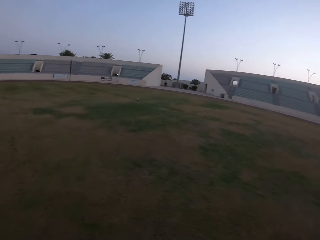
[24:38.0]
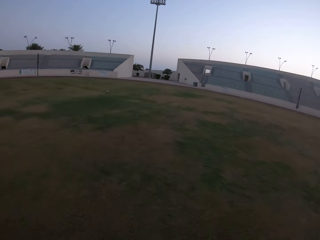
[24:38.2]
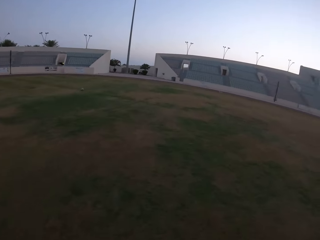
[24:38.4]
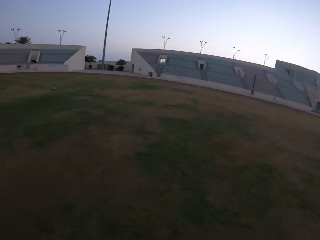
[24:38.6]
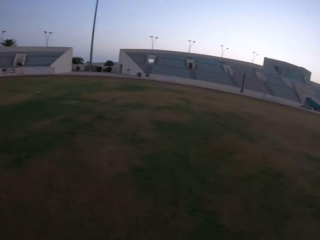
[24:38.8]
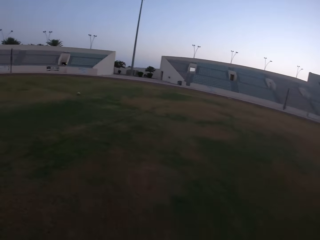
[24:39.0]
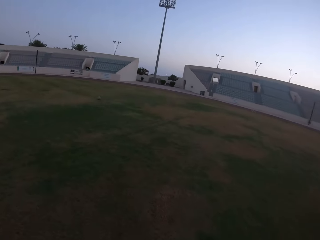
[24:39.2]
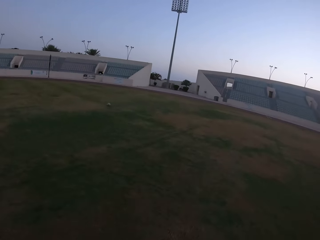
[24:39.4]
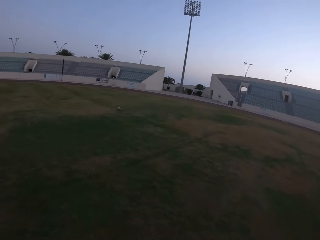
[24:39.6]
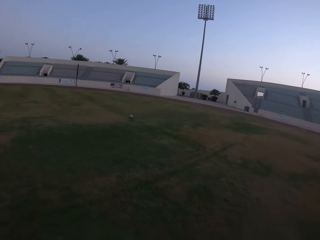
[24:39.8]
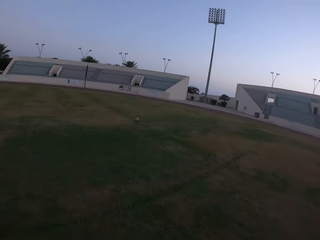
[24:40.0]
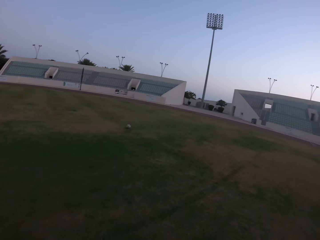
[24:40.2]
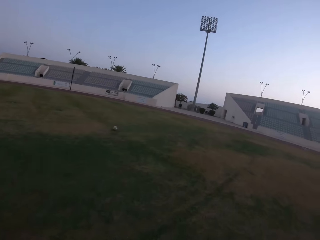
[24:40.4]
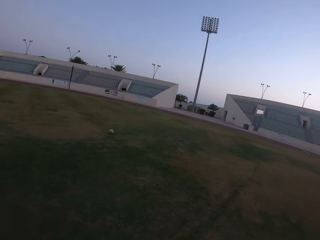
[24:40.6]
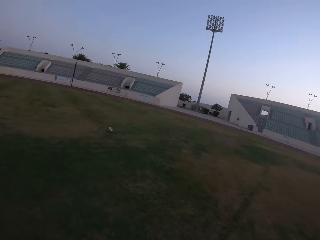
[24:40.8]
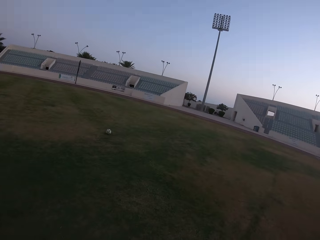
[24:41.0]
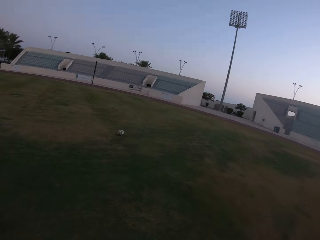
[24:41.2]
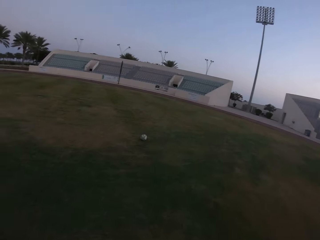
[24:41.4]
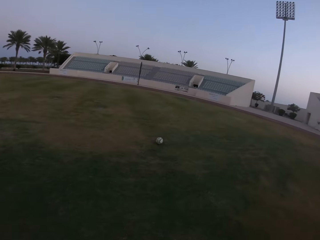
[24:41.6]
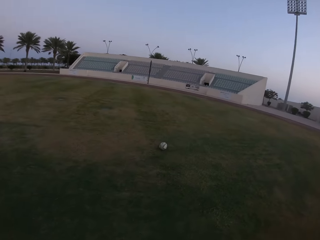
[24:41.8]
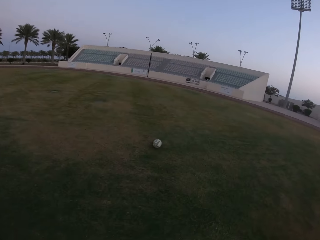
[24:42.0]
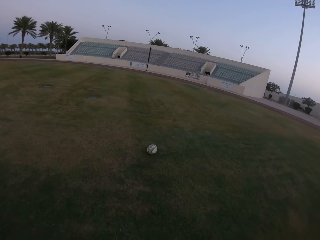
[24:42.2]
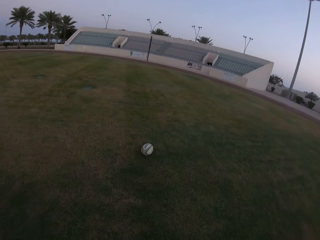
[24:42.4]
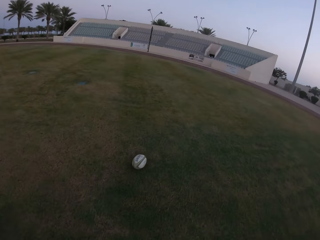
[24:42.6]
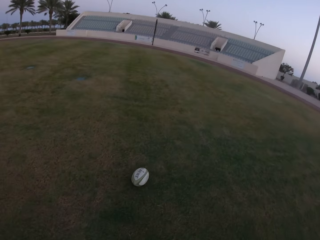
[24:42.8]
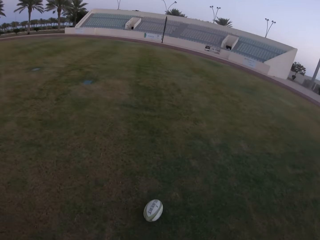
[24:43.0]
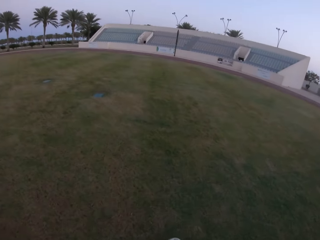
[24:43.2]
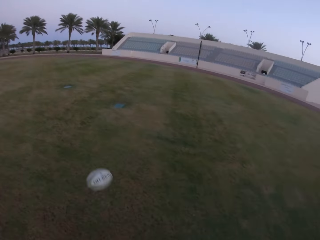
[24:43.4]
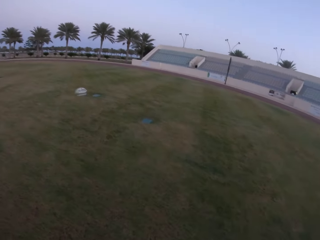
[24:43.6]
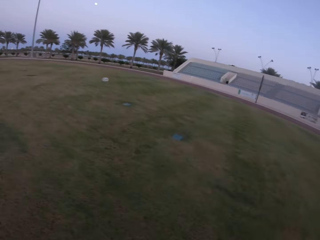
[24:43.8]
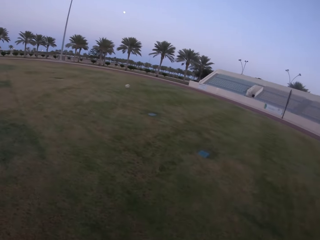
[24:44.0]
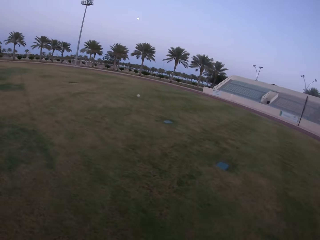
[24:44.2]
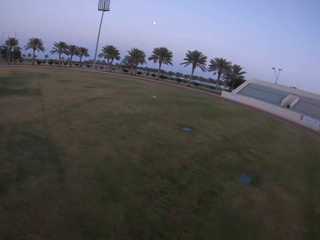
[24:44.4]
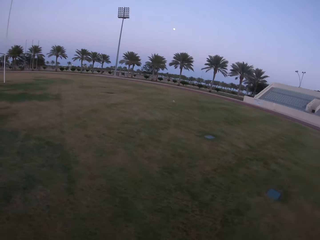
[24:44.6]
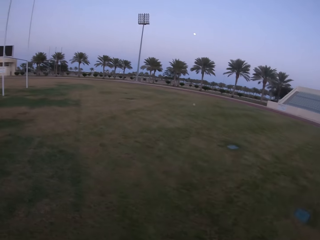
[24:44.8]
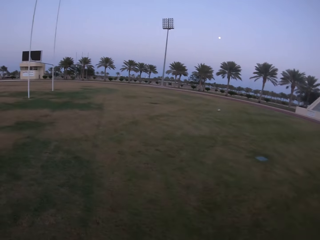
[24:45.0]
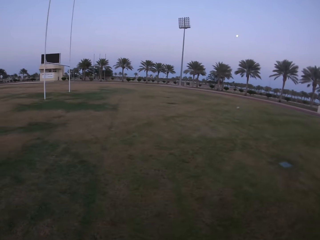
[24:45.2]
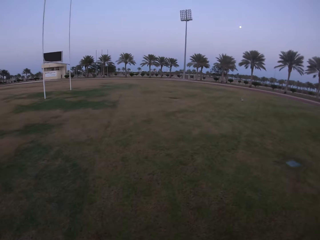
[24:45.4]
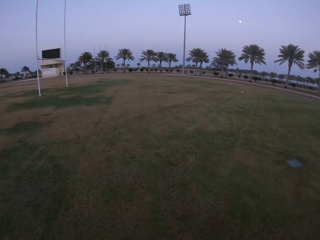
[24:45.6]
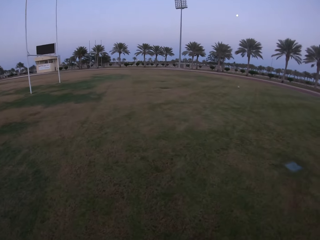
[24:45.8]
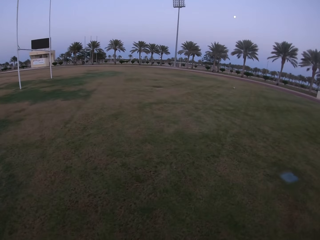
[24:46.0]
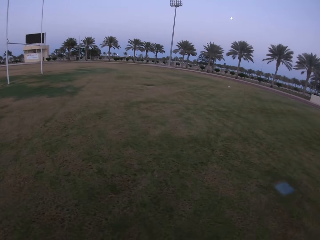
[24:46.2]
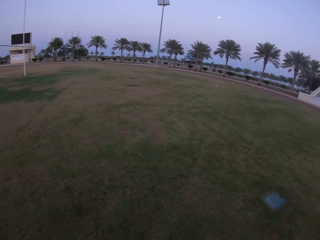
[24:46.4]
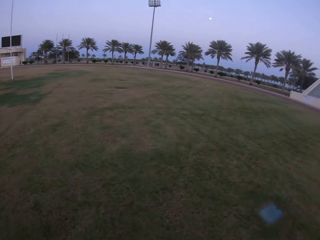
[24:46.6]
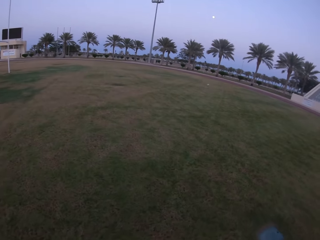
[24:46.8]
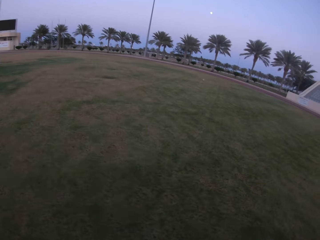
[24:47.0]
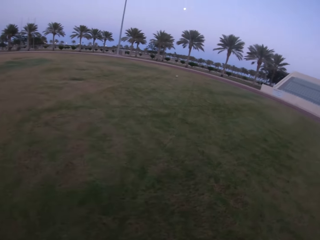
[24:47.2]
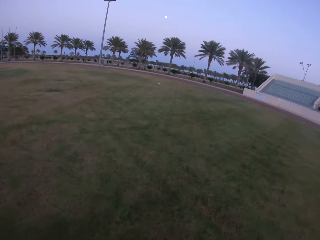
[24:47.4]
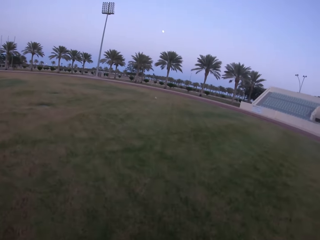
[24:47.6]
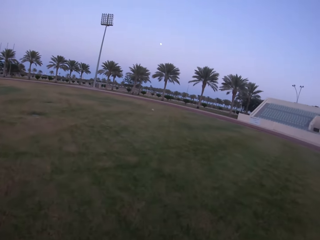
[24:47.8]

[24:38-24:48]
The camera wearer kicks the ball in the field. They run in the field.

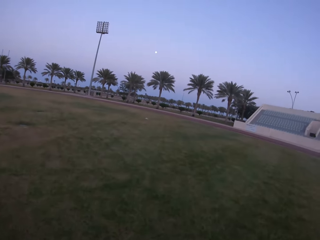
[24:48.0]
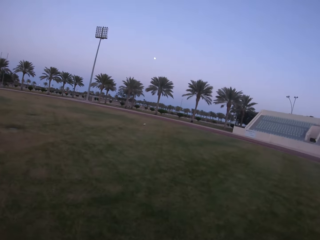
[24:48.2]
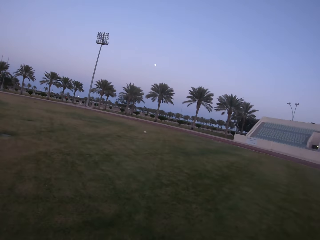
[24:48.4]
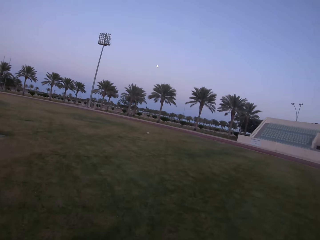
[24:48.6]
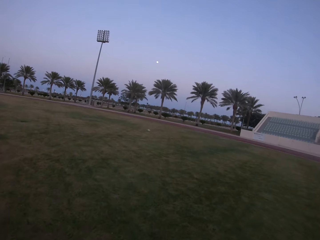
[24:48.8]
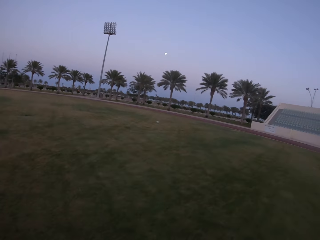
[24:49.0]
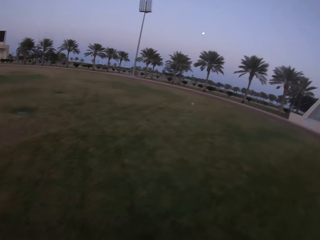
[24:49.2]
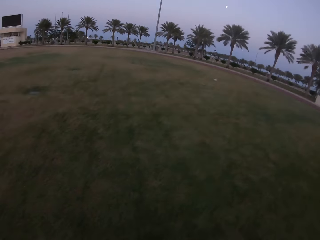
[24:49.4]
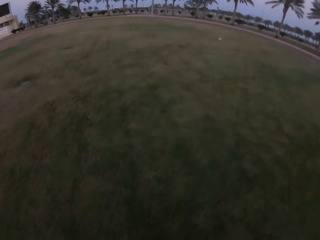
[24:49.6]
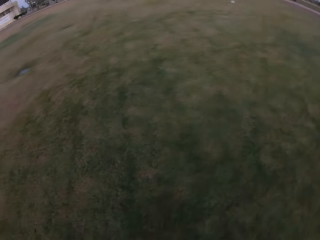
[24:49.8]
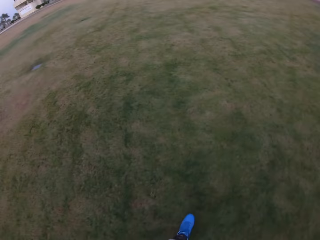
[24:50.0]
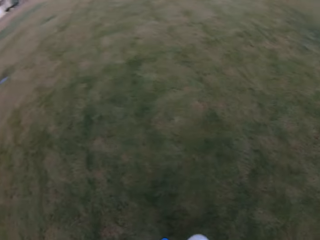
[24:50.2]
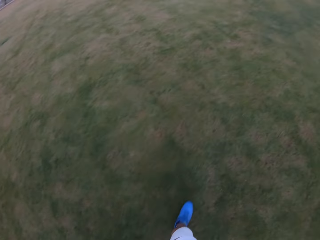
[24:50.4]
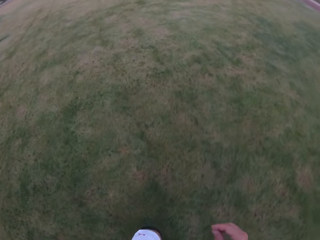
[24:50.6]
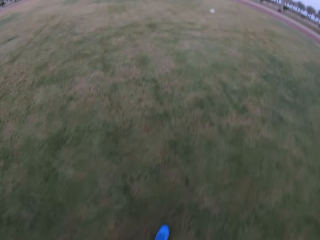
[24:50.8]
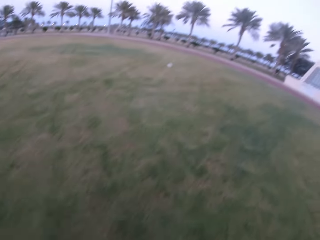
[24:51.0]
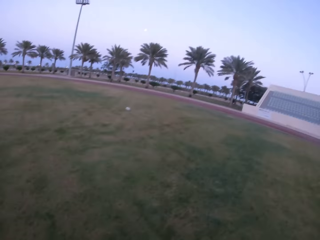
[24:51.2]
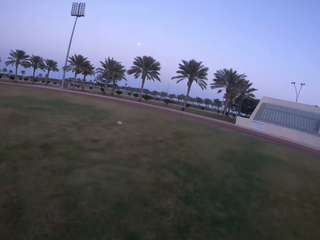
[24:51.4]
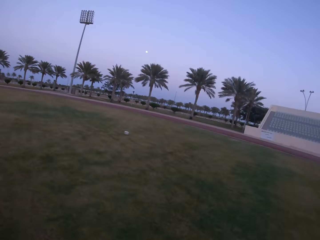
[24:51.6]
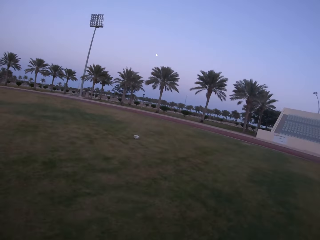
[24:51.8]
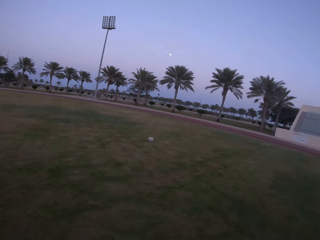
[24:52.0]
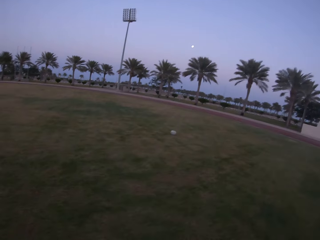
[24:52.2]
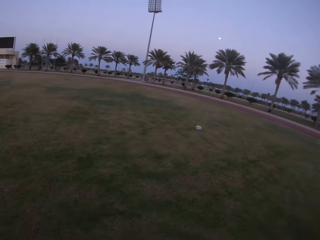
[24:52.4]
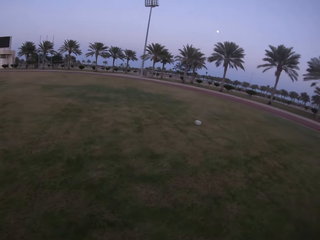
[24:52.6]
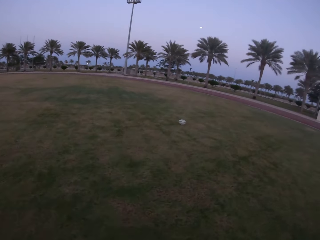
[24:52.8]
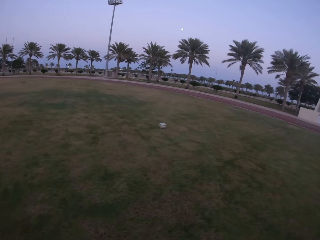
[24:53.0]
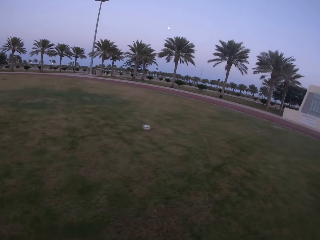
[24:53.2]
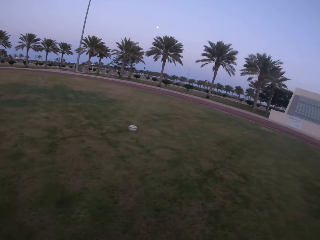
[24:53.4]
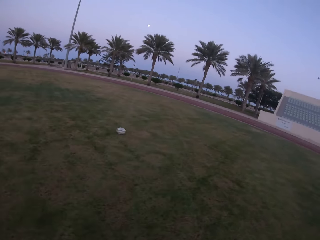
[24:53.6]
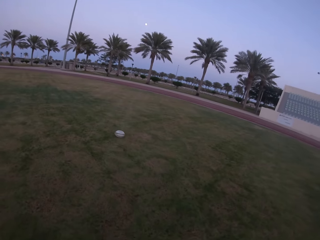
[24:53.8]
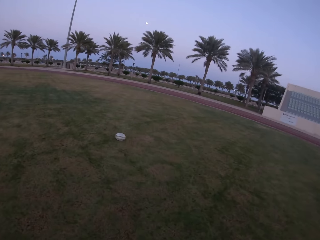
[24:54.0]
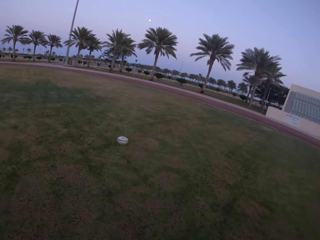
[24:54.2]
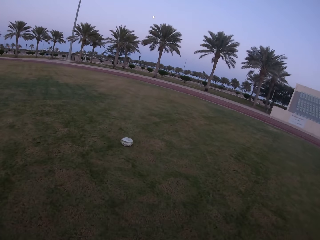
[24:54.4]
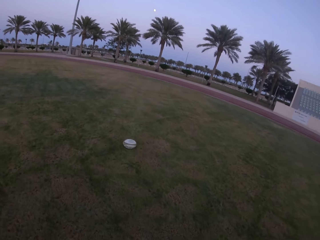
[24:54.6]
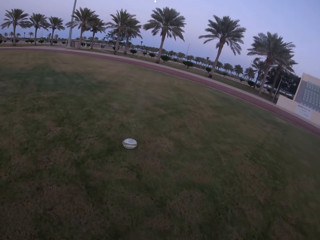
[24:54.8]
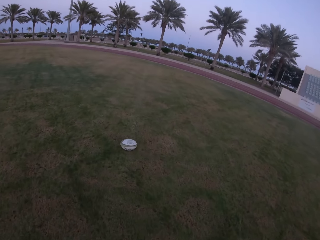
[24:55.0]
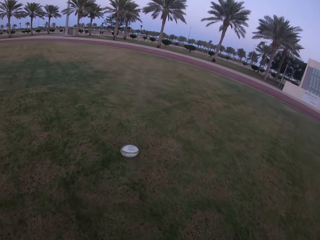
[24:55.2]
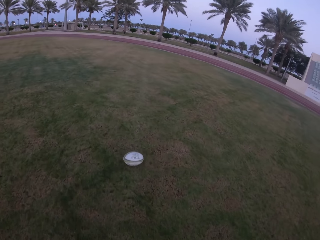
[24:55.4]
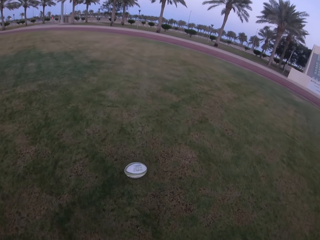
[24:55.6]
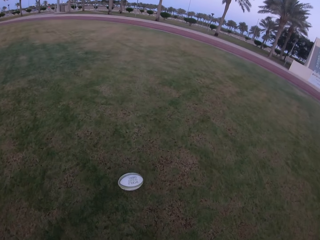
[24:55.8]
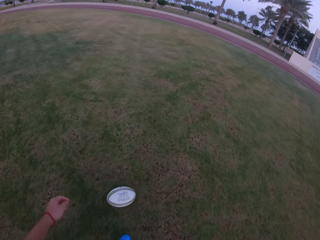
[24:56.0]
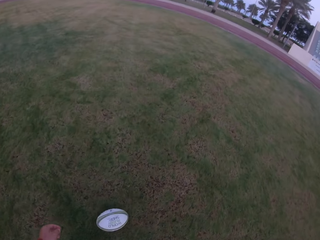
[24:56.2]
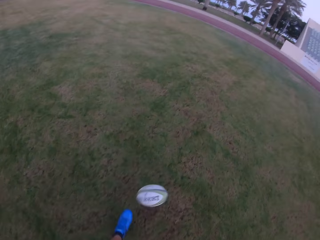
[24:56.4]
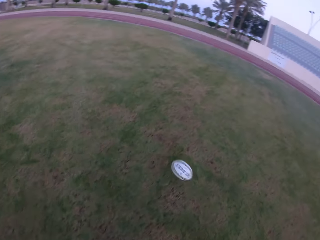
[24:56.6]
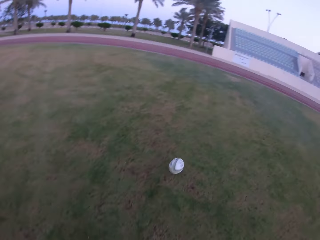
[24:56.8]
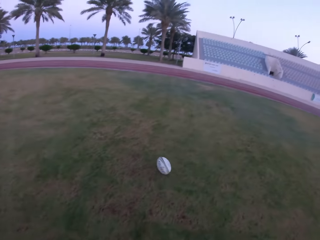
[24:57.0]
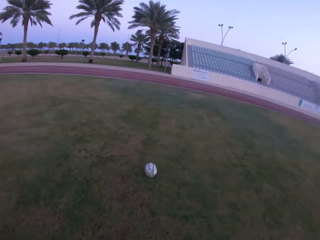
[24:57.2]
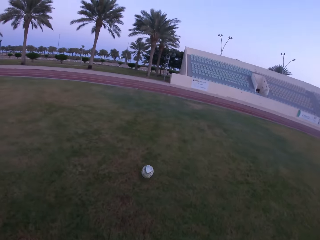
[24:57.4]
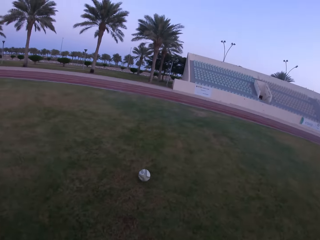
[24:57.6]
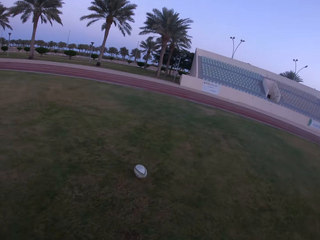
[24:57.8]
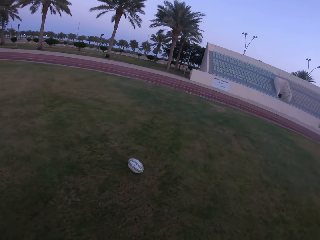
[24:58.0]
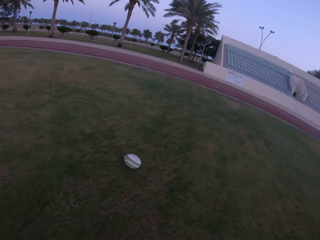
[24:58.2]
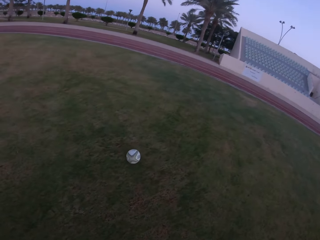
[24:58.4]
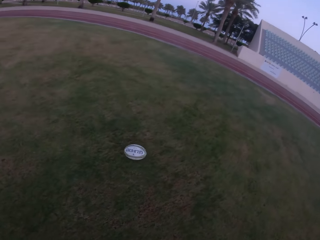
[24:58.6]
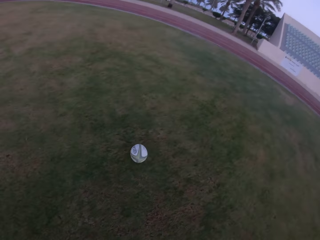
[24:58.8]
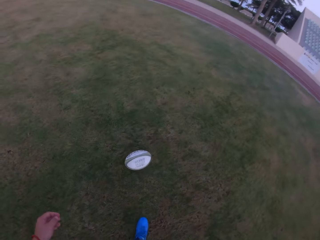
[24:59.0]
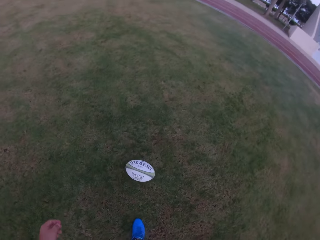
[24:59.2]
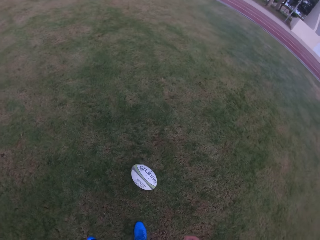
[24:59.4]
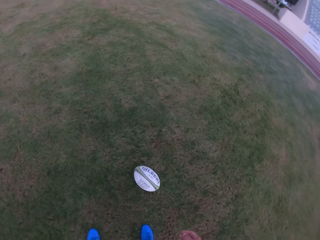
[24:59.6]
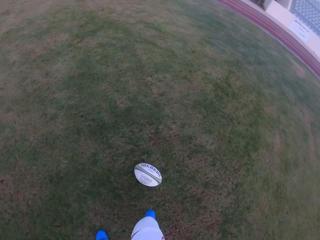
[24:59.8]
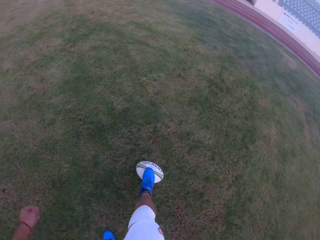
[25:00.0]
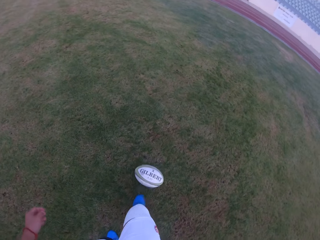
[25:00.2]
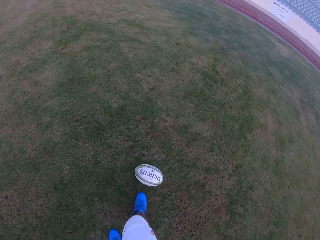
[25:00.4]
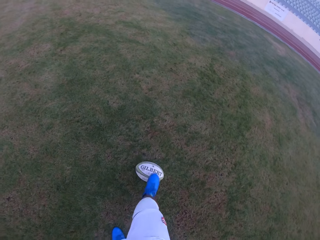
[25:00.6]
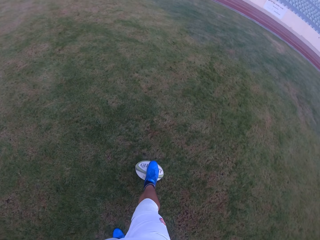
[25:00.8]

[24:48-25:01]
The camera wearer walks towards the ball. They walk towards the ball again. They kick the ball in the field. They move towards the ball.
